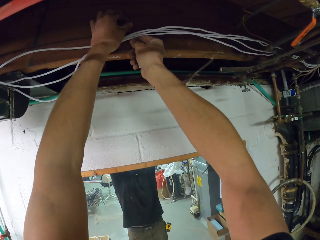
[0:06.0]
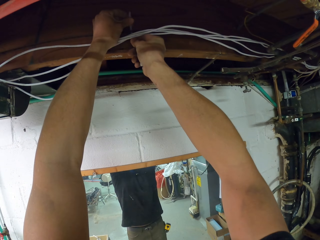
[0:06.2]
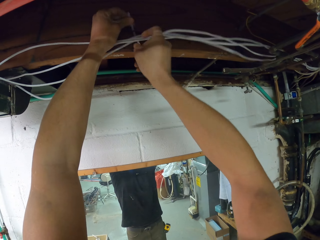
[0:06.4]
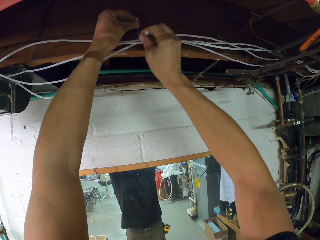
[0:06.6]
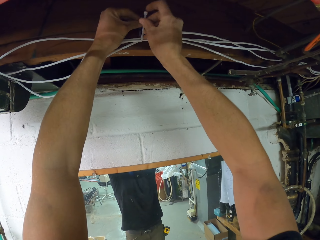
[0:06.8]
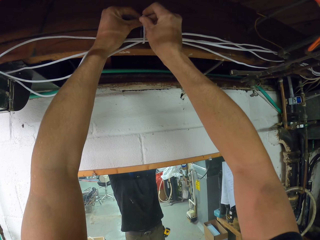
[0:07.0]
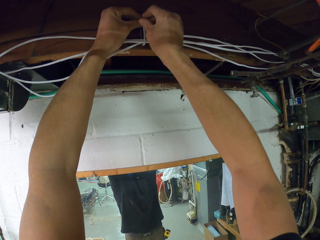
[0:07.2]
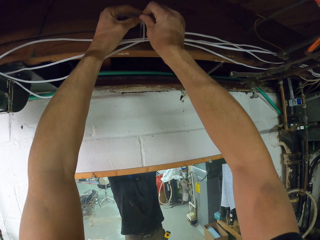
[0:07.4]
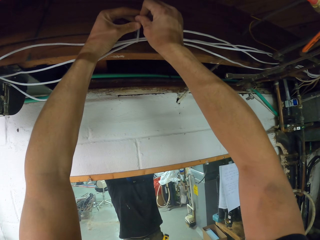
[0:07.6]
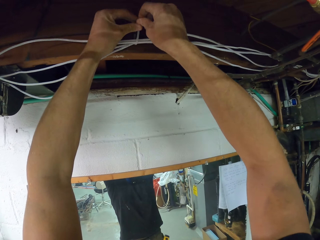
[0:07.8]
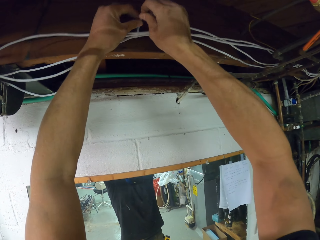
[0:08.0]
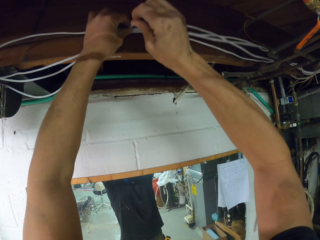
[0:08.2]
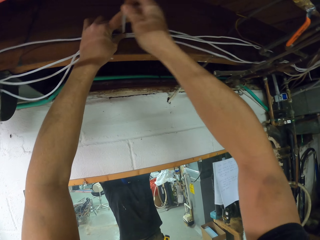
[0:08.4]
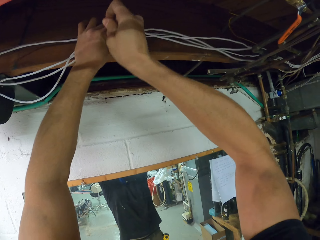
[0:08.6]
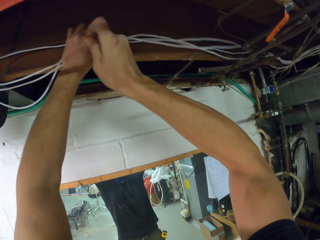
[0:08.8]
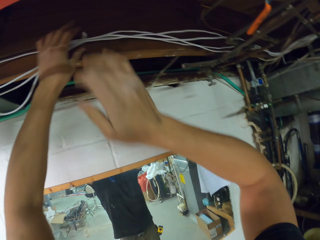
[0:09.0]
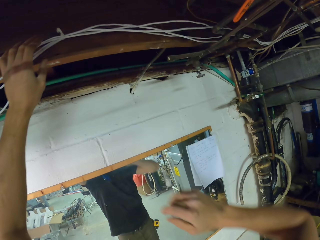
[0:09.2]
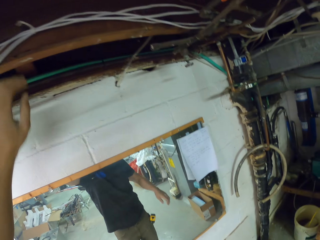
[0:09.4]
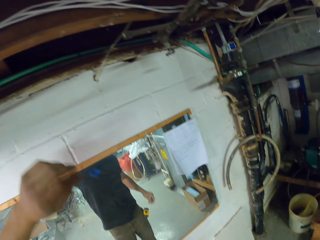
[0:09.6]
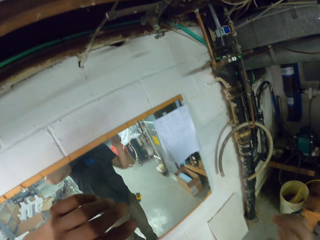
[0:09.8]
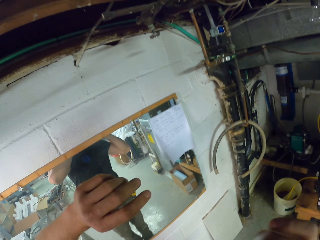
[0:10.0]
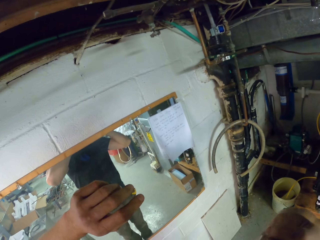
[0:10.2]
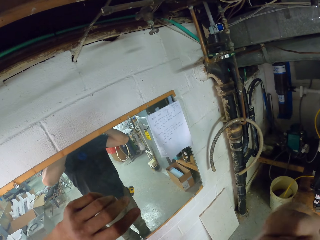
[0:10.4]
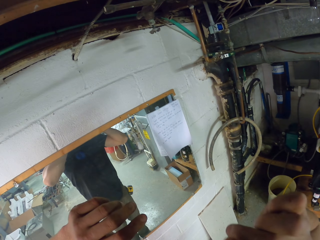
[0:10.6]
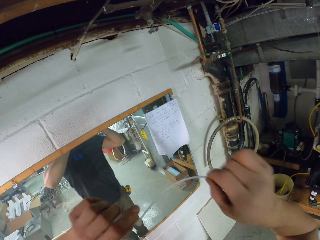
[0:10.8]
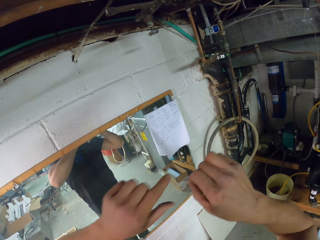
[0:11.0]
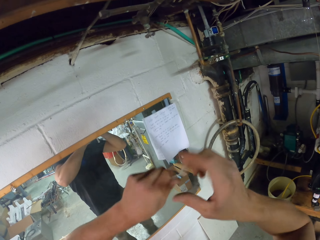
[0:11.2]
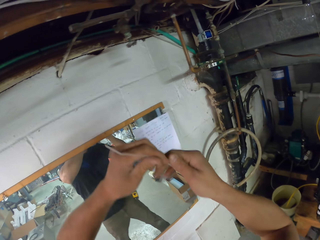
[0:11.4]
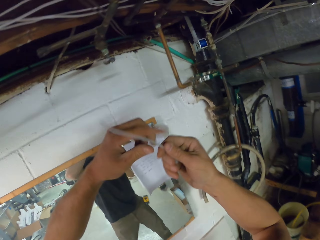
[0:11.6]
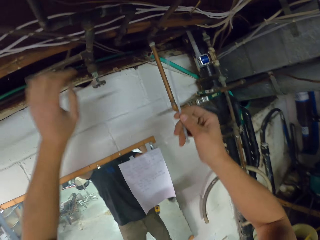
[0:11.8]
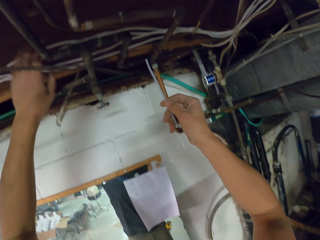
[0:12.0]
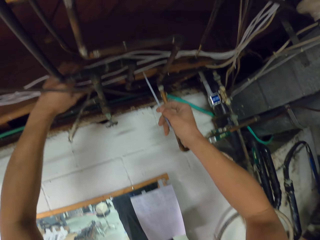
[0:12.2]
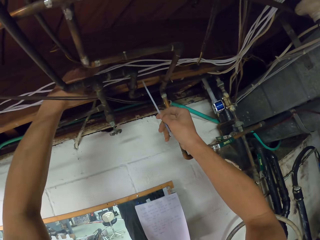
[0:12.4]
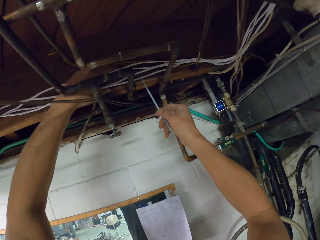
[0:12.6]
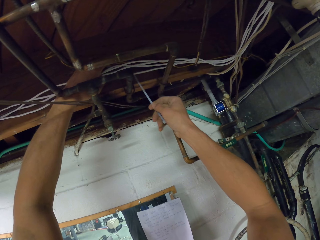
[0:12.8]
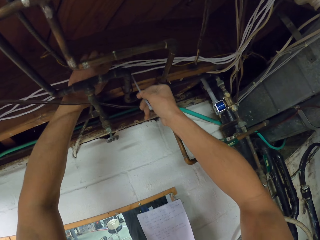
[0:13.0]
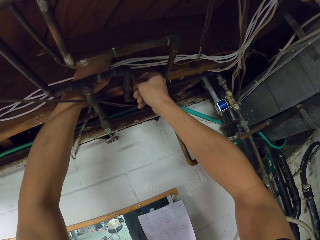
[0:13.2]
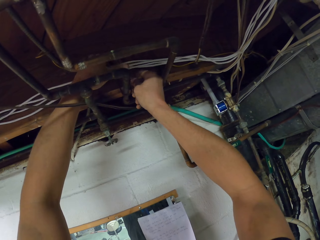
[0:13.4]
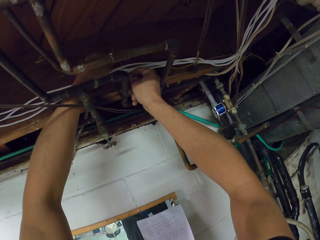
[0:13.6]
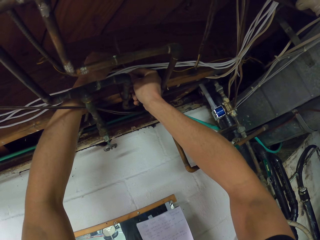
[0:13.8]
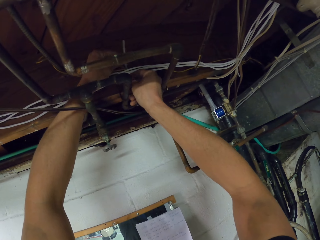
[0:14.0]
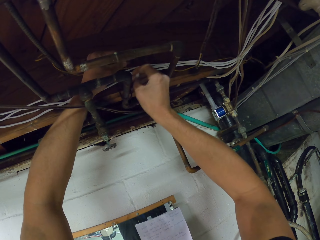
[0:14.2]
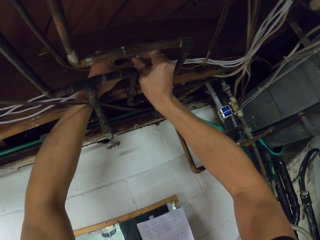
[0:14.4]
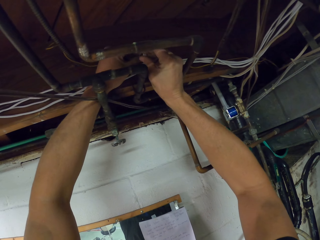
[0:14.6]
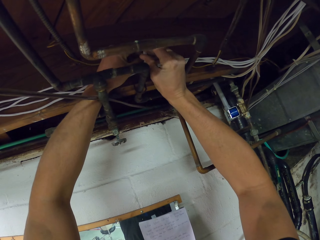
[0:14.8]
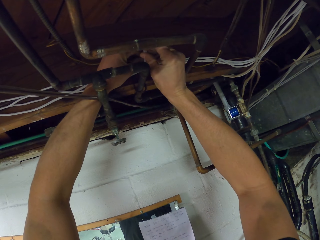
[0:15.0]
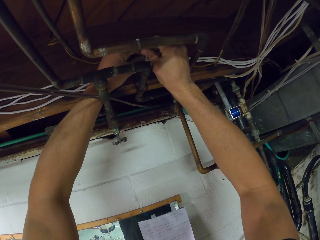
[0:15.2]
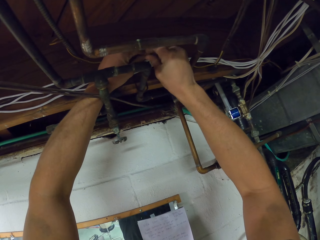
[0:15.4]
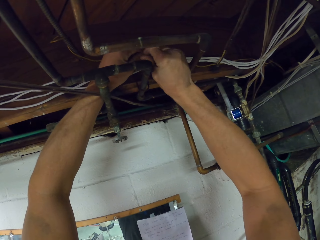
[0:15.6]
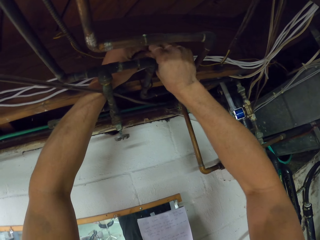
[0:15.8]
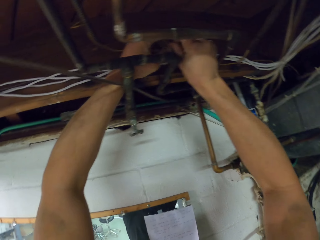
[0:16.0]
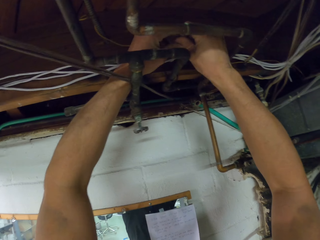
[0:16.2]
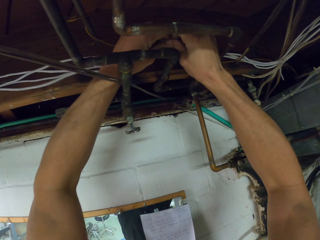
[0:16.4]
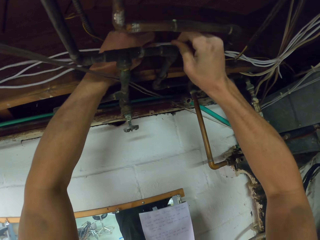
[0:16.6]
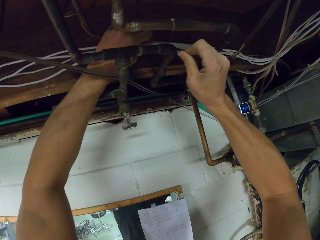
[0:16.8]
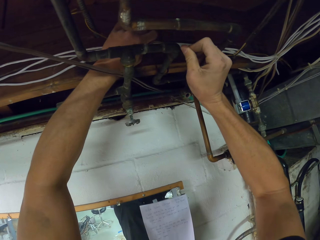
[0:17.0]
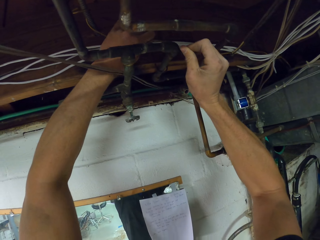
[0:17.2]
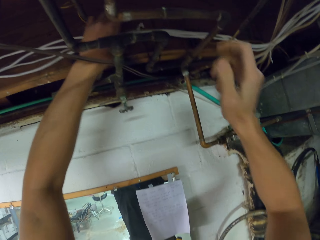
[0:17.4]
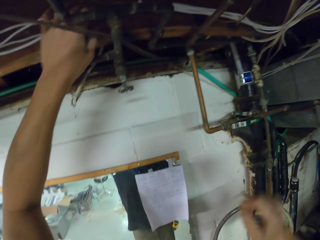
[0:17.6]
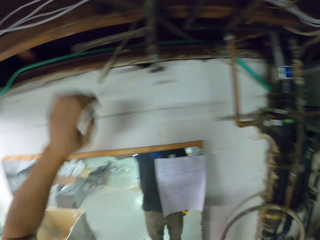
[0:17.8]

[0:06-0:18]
The camera wearer ties cables with a cable tie. They take a cable tie, hold the zip tie, and pass the zip tie to the right hand. They hold the cable by the left hand. They tie the cables with the cable tie.

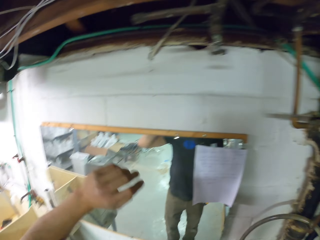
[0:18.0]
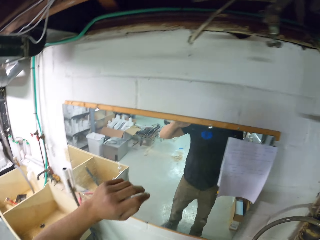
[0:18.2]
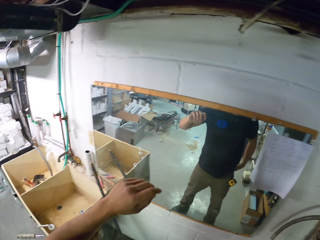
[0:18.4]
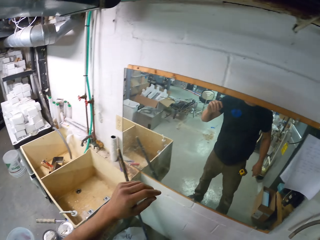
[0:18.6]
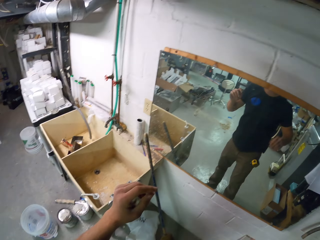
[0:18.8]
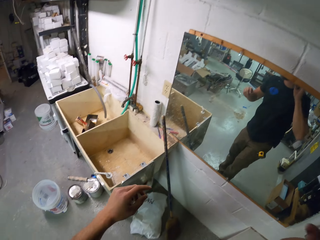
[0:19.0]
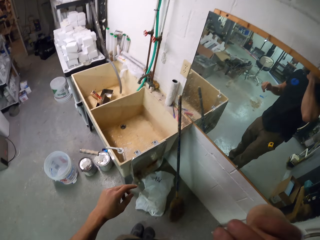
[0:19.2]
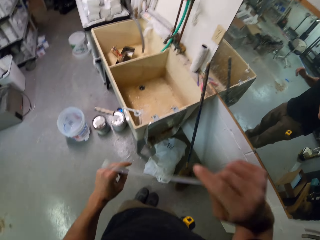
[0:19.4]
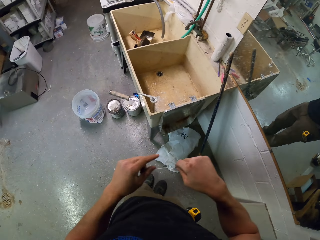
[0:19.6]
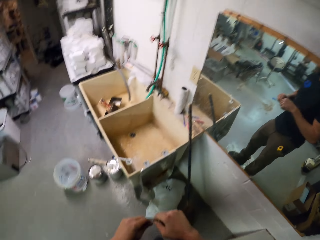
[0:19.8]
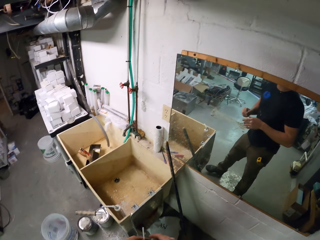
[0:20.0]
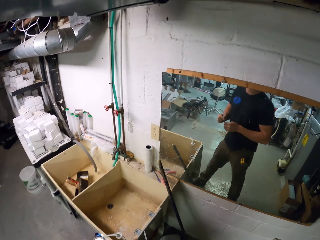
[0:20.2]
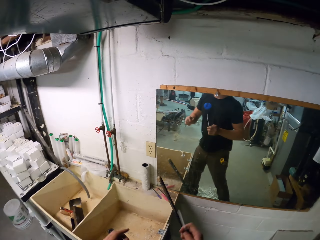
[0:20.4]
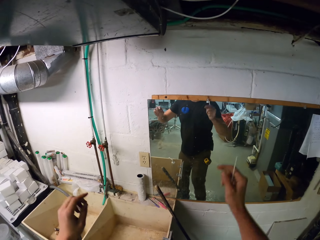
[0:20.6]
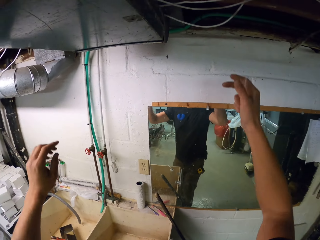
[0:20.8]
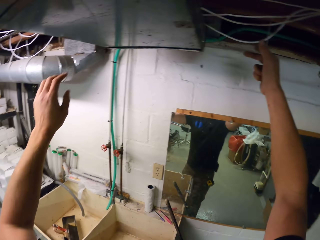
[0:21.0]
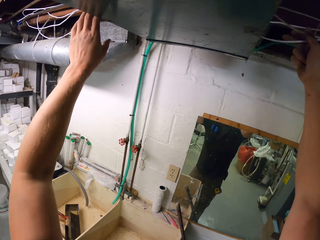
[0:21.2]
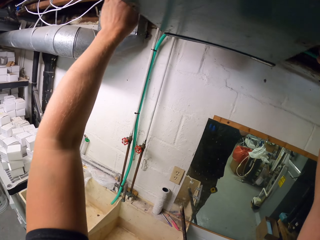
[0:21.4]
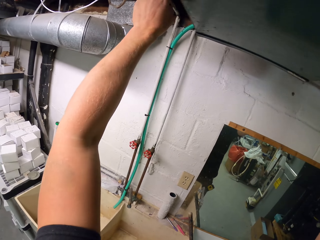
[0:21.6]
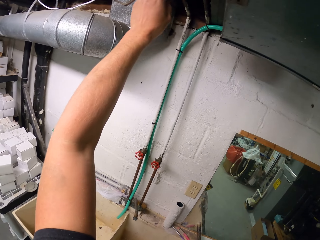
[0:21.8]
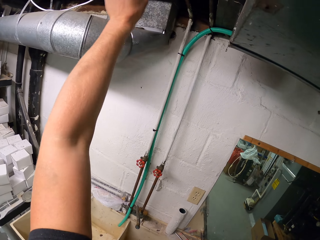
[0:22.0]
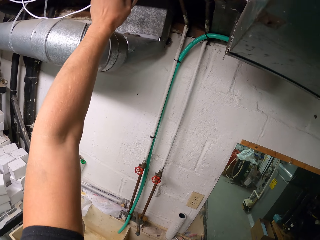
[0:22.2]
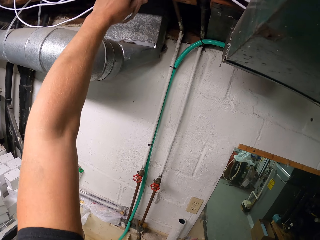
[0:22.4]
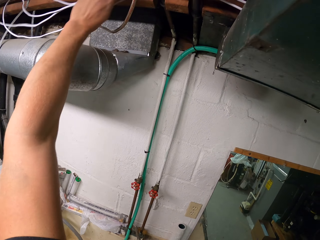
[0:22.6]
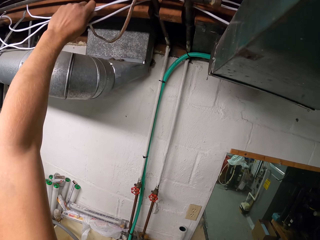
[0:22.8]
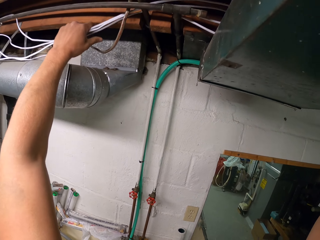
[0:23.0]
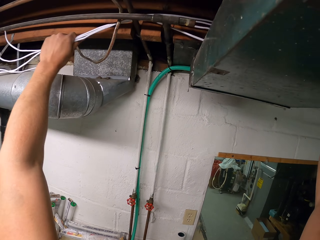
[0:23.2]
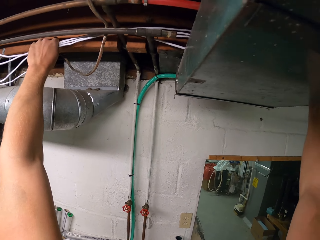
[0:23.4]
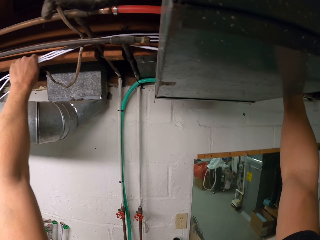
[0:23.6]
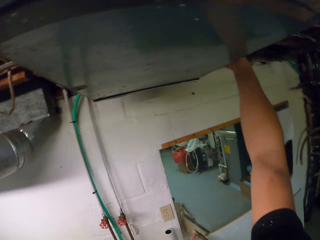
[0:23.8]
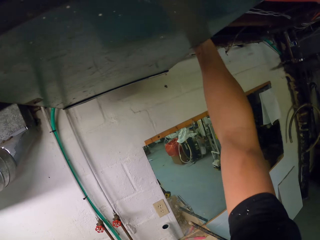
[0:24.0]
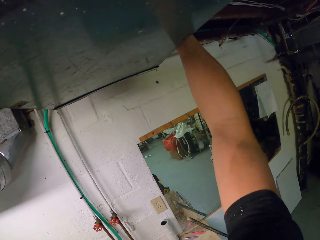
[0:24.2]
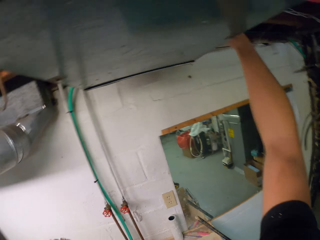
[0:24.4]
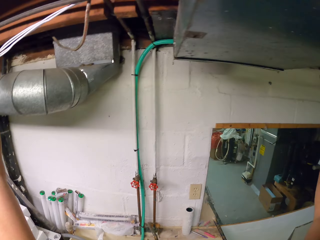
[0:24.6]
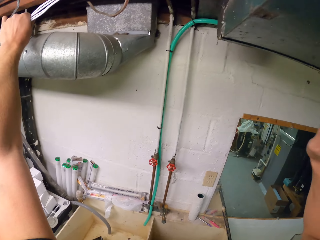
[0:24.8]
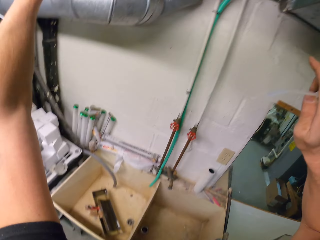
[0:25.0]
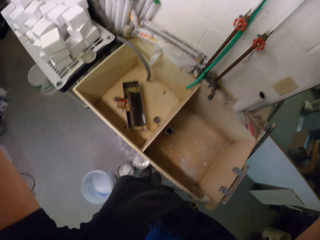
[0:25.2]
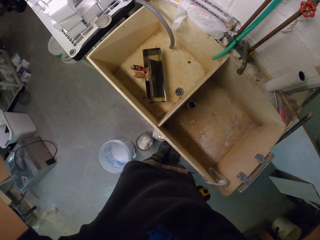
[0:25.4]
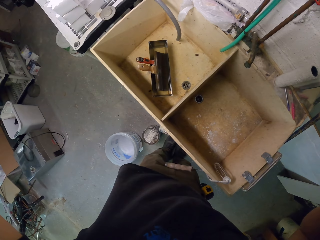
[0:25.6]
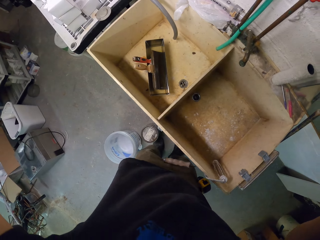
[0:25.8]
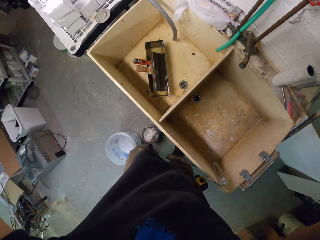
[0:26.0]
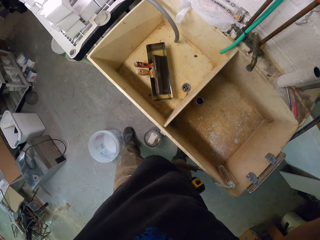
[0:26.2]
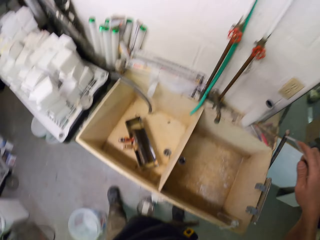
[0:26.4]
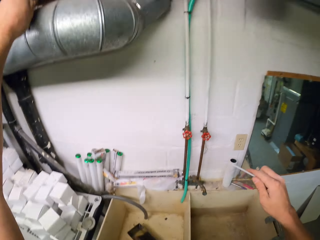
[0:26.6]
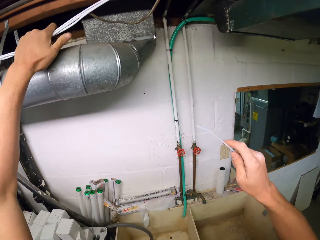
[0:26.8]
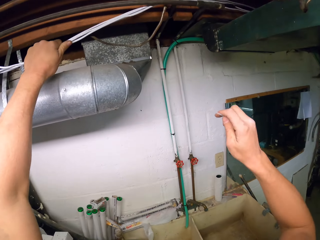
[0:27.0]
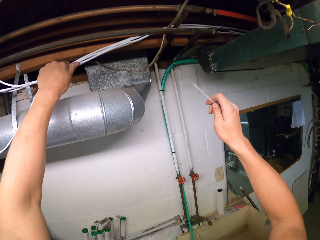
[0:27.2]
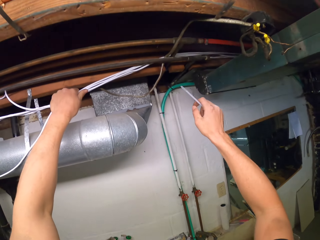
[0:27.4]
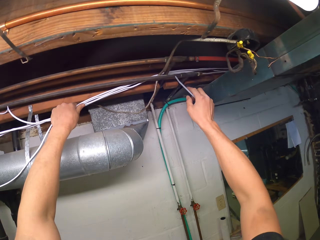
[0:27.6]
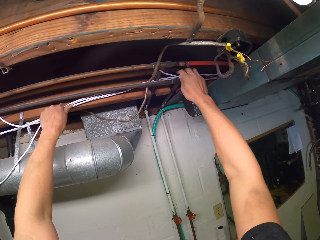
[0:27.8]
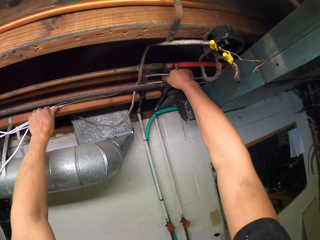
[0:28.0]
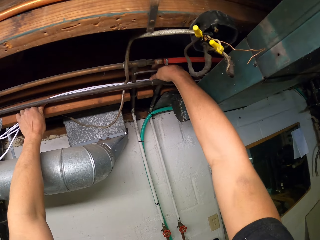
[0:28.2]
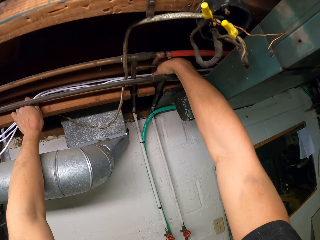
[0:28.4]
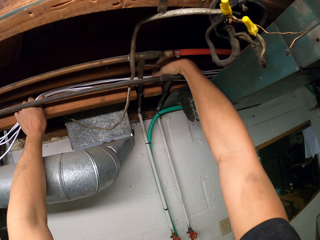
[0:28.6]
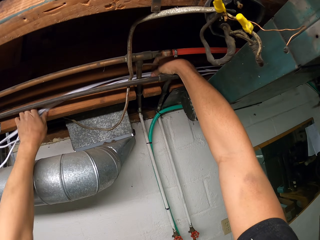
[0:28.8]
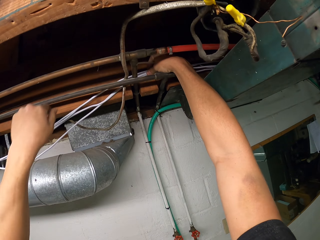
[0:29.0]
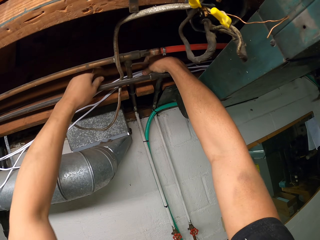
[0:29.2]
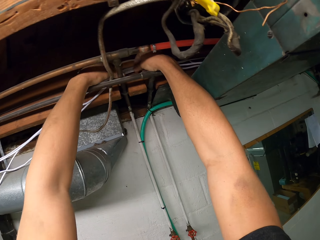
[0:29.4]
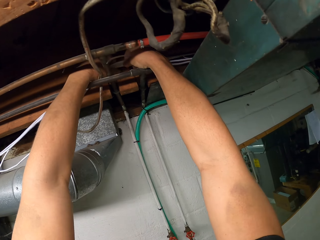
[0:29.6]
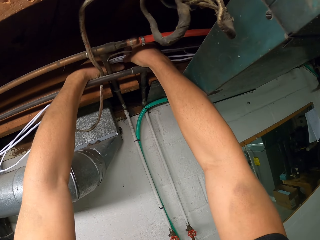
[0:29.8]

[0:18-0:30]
The camera wearer moves in the room. They take a cable tie and hold the zip tie. They move in the room. They hold the cables. They pull the cables. They look round. They move in the room. They pull the cables.
